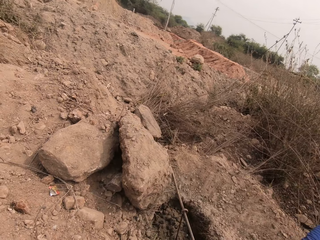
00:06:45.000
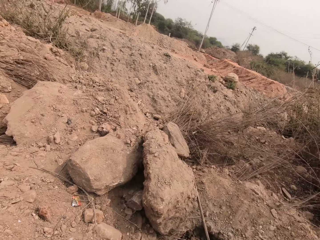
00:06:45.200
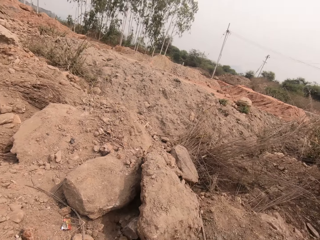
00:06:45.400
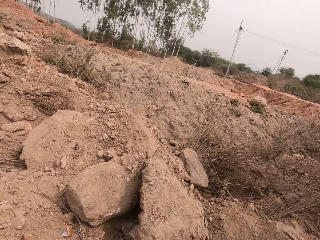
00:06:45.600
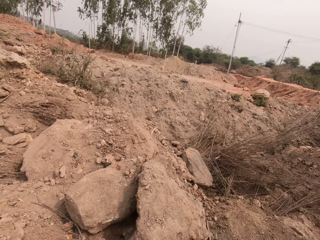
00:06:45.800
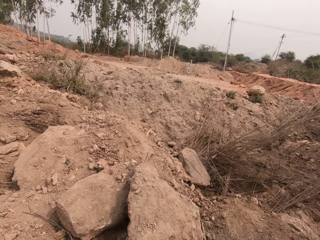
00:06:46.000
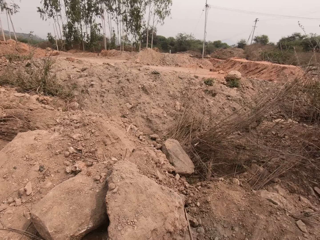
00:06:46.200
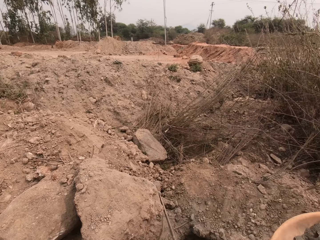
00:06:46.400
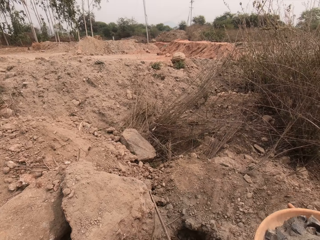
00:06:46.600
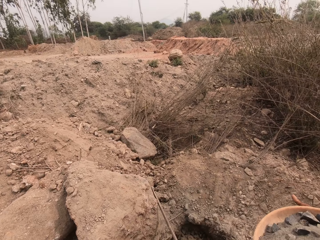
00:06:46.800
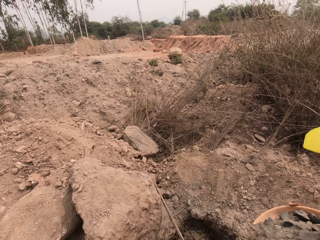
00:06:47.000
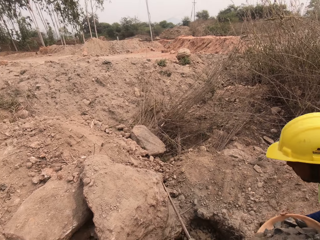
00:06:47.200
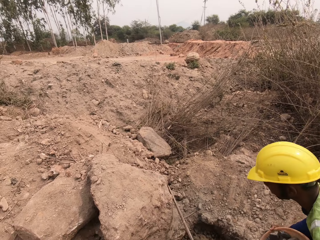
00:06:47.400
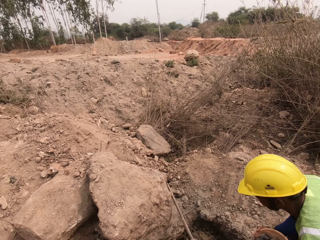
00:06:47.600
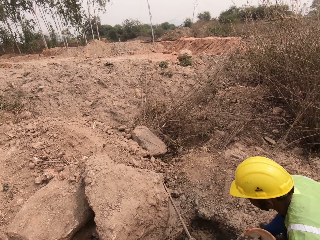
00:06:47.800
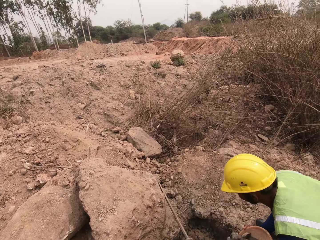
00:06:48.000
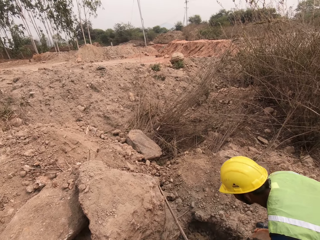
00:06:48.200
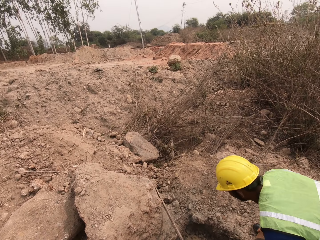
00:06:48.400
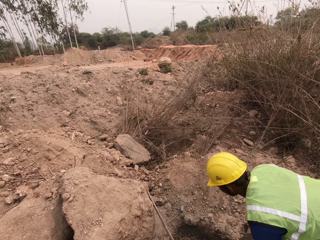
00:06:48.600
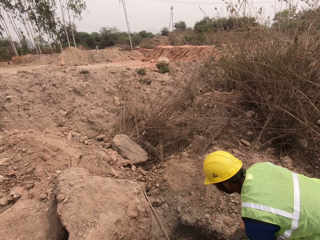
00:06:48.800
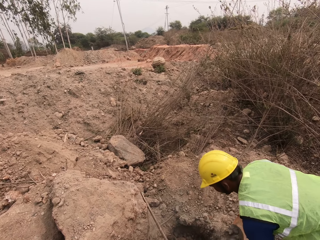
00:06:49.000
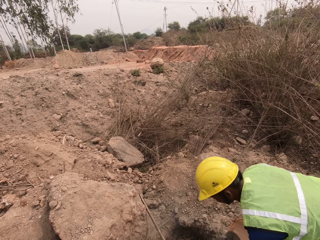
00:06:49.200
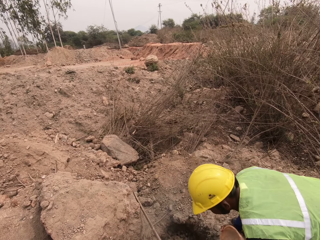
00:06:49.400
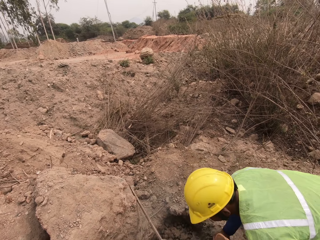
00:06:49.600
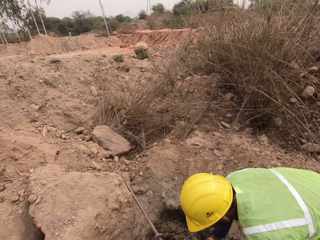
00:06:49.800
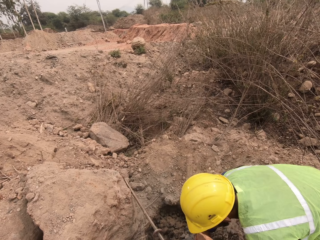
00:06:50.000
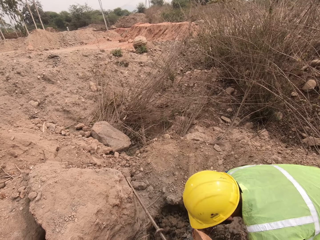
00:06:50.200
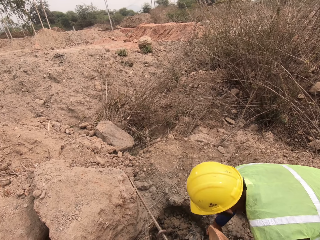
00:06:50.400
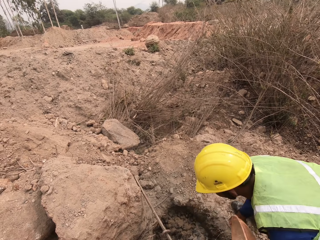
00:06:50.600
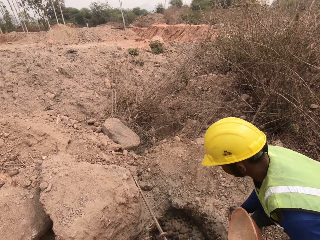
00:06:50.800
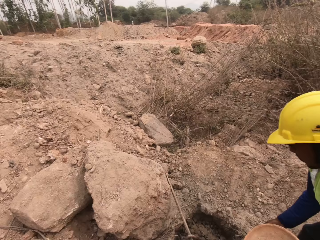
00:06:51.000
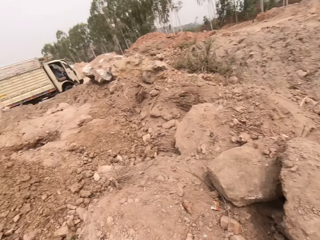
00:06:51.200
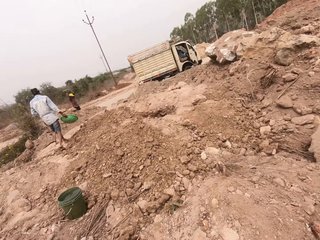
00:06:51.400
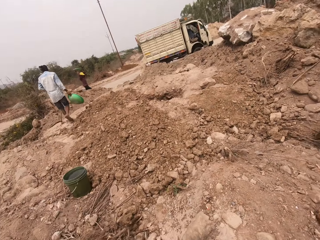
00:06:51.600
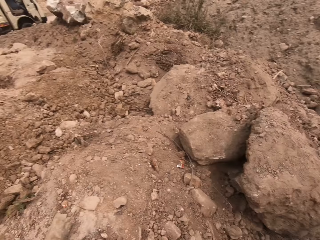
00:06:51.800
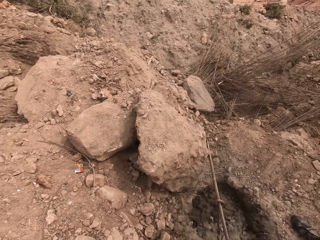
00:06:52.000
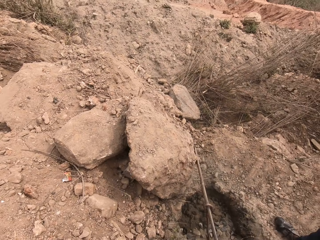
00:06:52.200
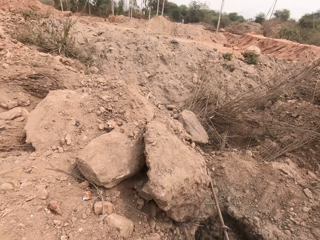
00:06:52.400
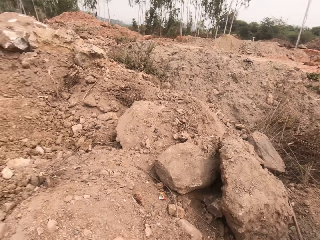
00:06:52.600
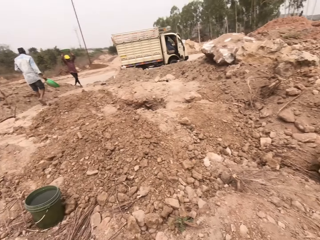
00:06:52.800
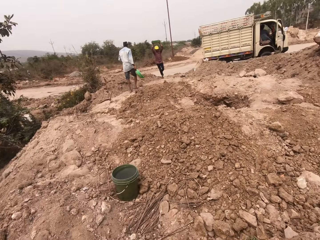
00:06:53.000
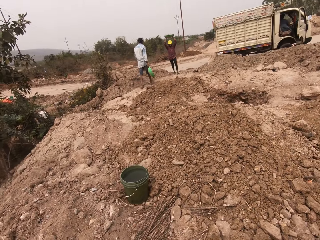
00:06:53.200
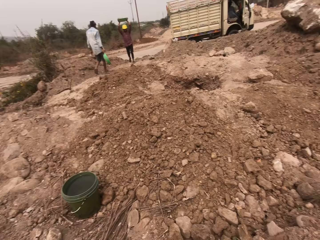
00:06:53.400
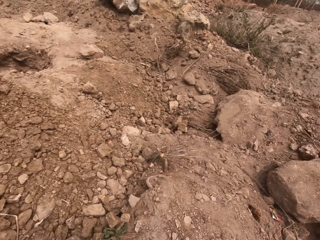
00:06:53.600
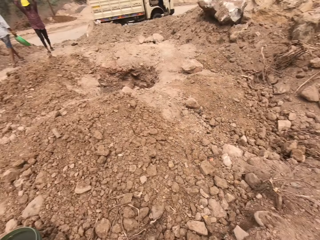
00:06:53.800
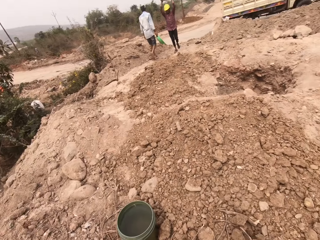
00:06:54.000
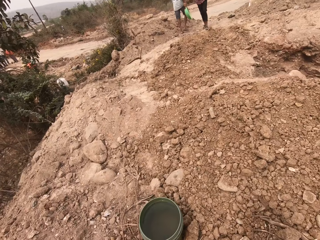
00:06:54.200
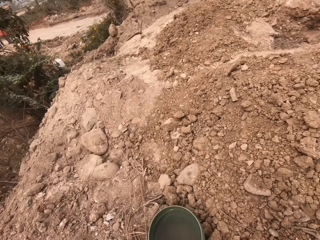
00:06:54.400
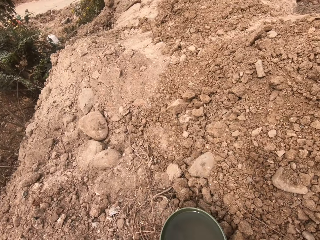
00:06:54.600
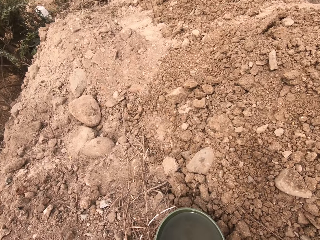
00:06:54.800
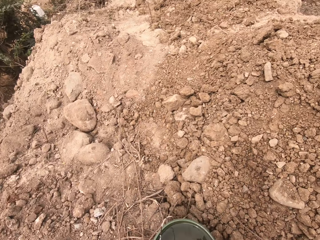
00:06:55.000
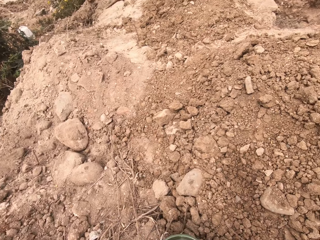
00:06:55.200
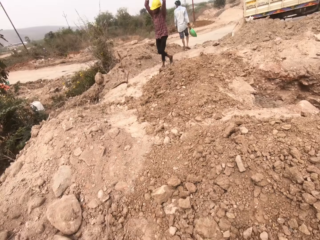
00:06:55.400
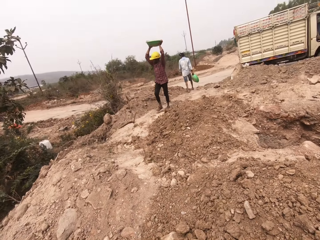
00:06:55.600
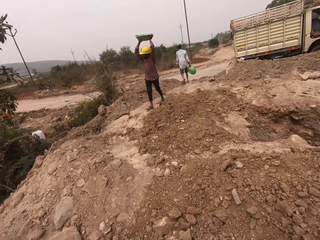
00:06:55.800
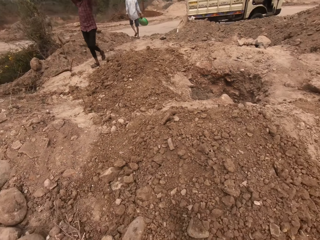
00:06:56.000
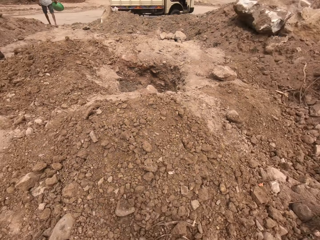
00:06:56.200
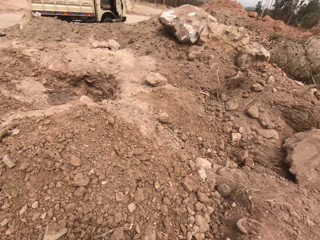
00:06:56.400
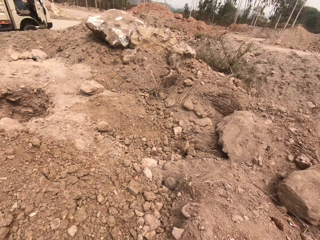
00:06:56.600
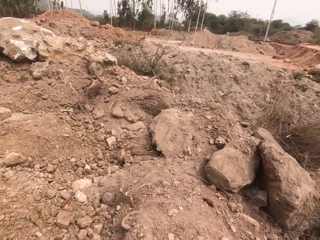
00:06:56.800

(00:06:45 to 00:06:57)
The camera wearer passes the bowl or basin full of gravel to the man with both hands. The man pours concrete mix into the hole on the ground from the bowl in his hands. The man gives the basin to the camera wearer. The camera wearer looks around.

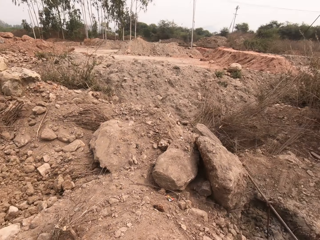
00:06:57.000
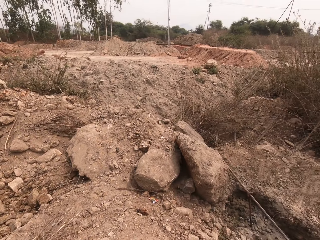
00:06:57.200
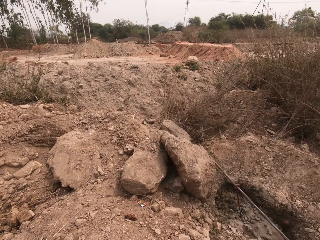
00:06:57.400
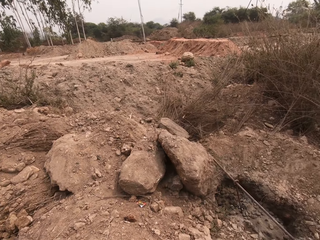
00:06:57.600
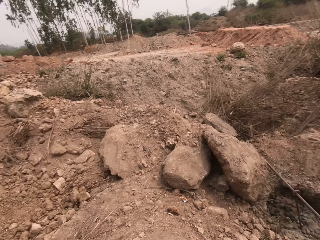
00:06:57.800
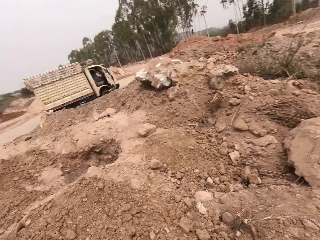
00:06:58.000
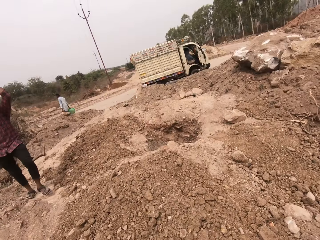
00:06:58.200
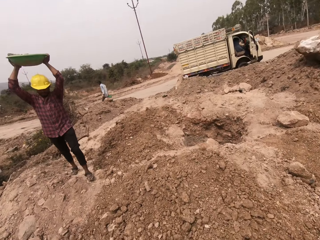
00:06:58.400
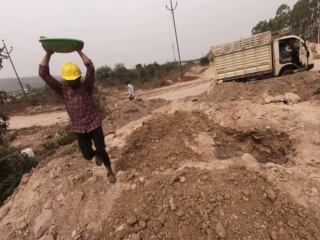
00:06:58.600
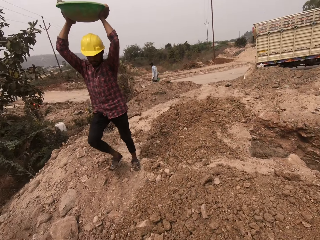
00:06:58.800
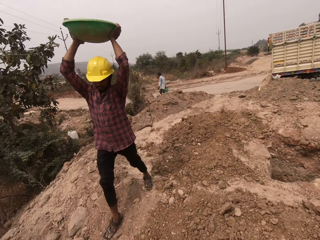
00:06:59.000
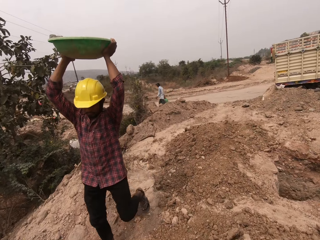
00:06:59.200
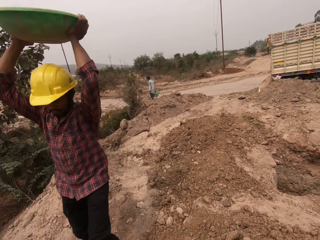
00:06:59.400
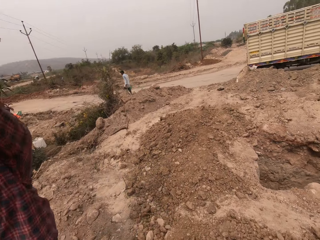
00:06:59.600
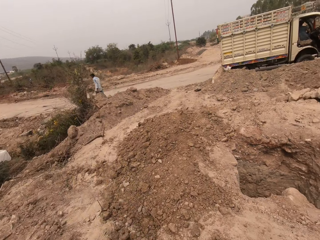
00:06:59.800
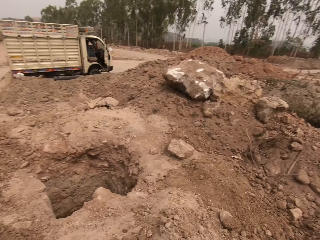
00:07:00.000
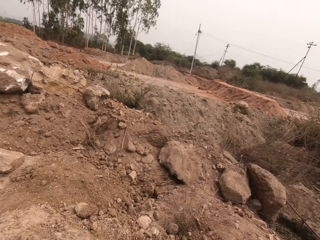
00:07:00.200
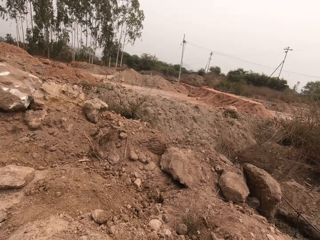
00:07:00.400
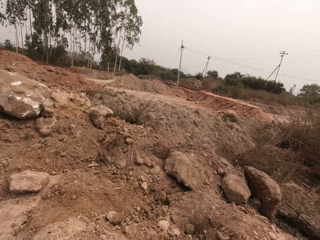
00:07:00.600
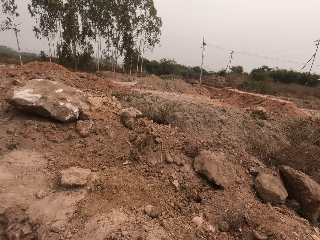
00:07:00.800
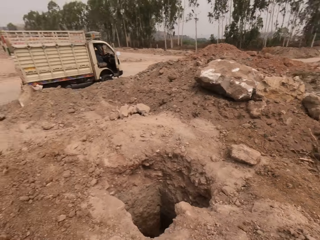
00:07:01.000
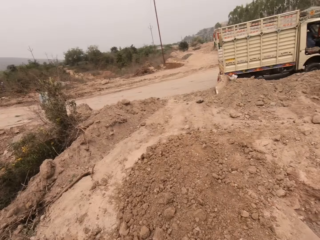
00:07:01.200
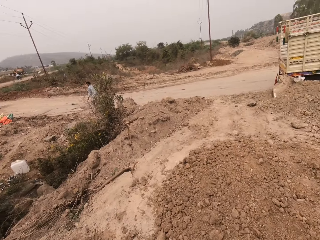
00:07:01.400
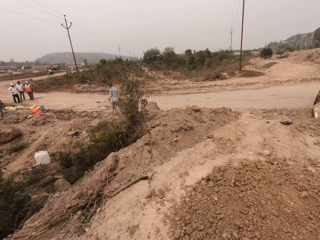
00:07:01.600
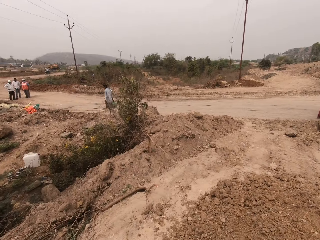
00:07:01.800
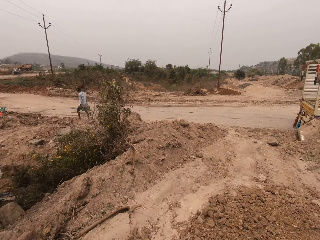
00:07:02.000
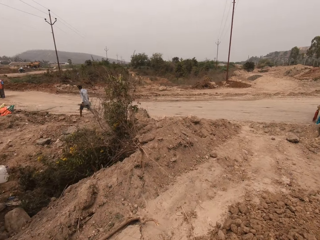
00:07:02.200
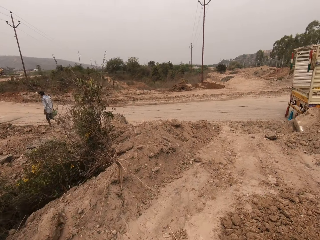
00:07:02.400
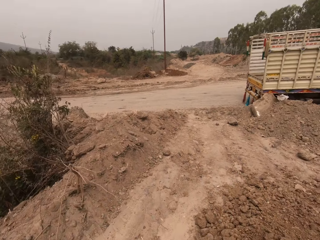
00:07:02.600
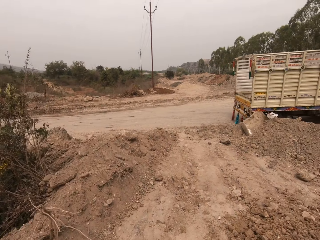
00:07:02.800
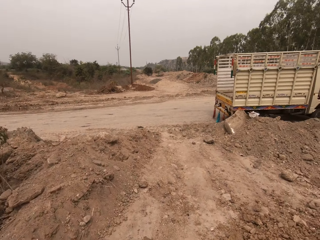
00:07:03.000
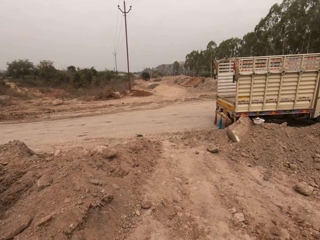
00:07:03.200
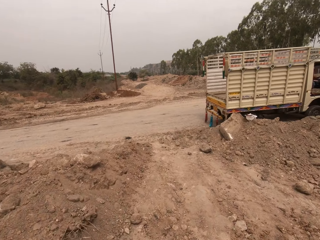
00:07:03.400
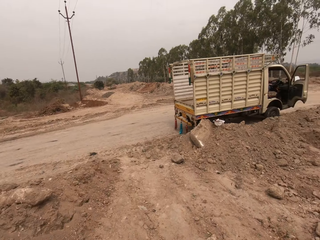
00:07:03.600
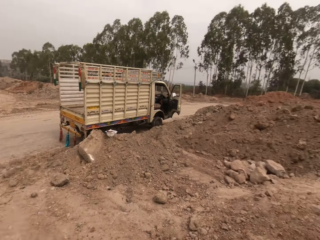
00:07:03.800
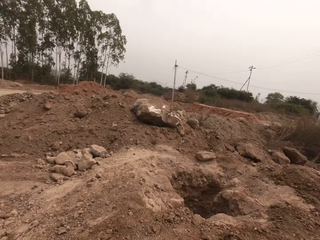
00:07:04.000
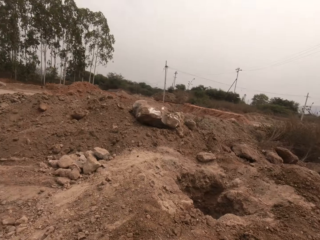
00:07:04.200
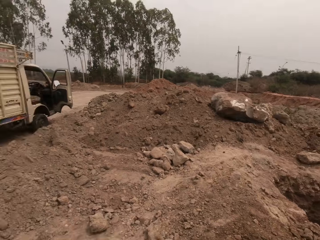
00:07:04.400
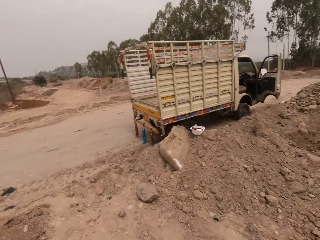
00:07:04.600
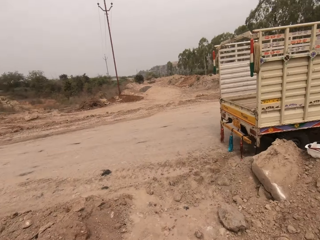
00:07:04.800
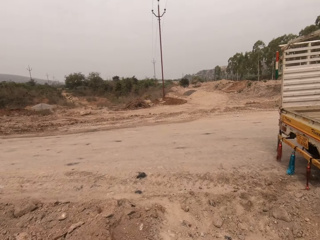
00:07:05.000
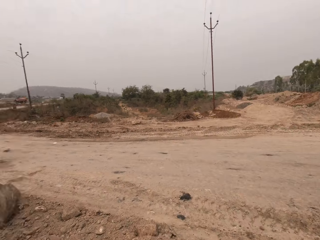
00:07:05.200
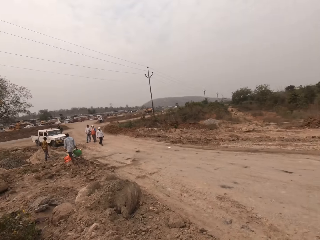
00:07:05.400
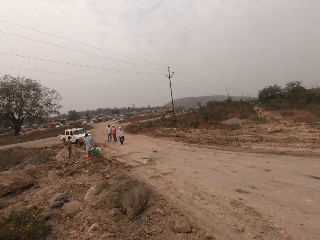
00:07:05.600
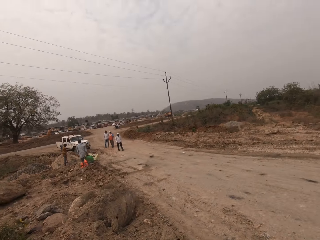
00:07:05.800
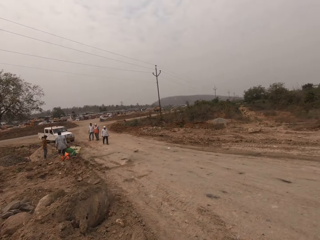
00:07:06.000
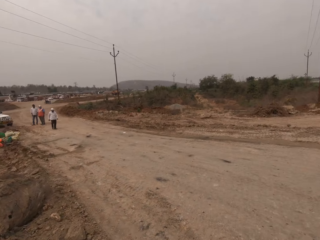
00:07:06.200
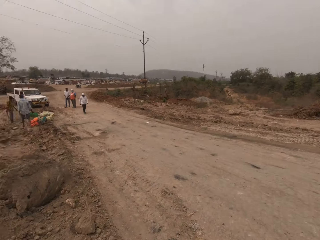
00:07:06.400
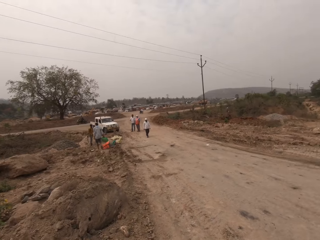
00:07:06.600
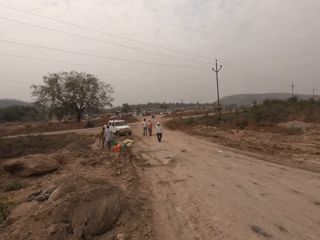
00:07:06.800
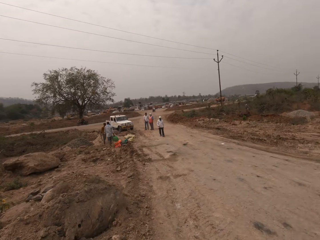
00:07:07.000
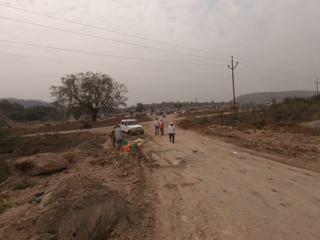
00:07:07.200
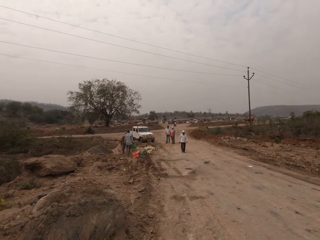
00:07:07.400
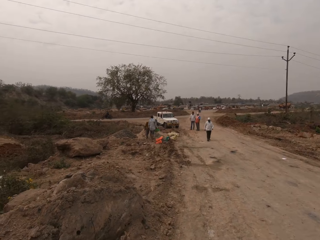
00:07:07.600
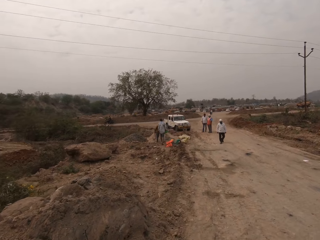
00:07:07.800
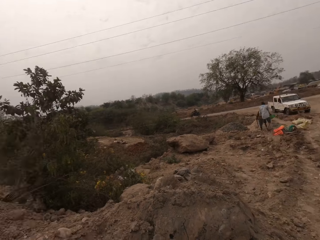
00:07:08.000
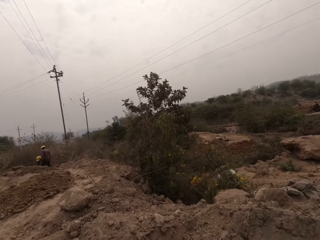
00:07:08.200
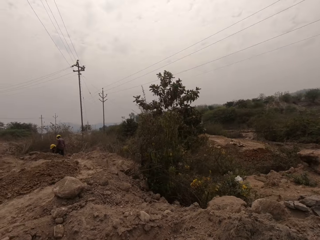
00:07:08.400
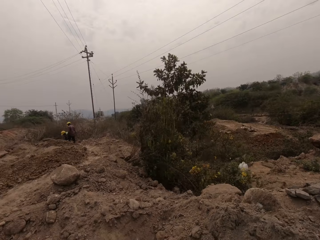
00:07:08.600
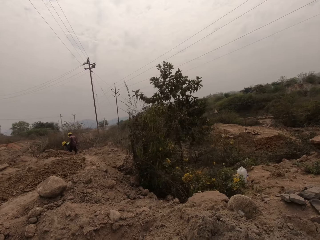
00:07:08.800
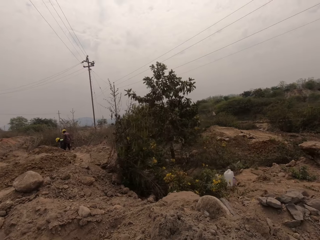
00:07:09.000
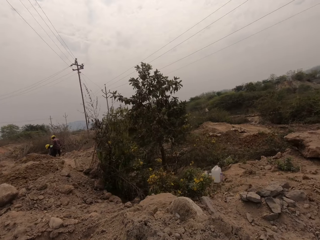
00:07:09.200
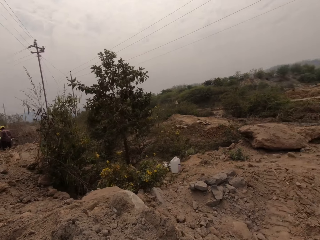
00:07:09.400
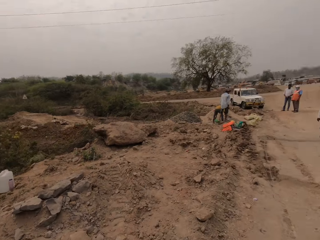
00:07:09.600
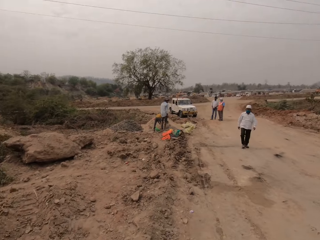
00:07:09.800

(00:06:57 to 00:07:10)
The man holds a bowl over his head with both hands. The camera wearer walks in the fields.
